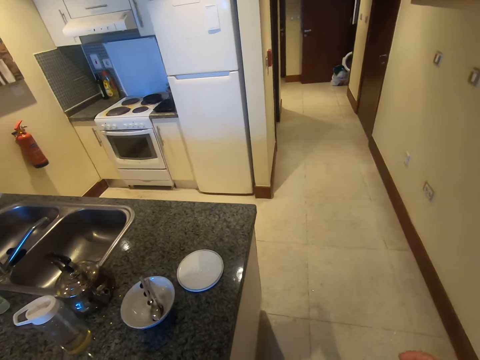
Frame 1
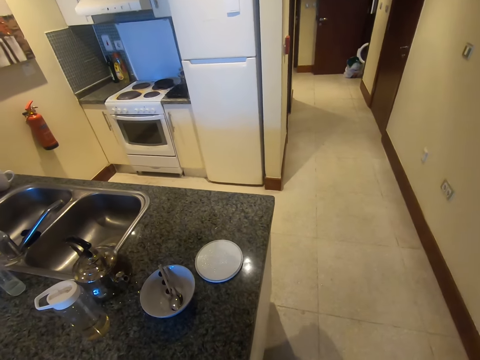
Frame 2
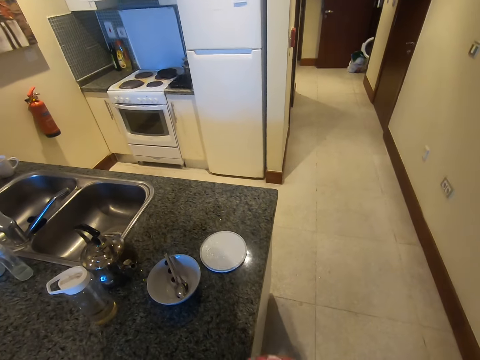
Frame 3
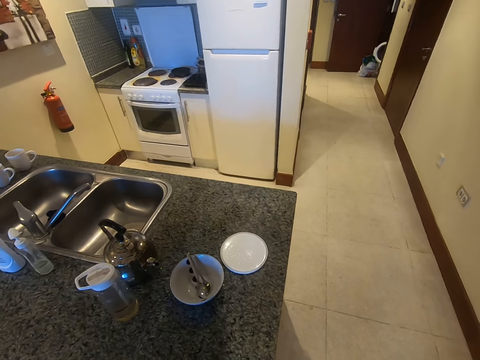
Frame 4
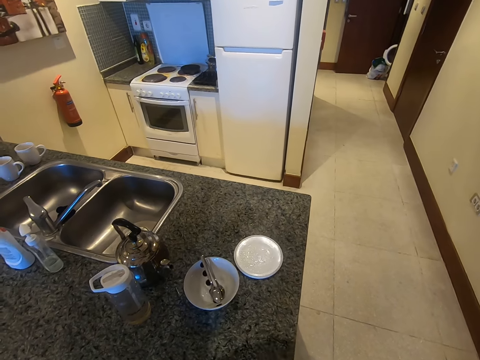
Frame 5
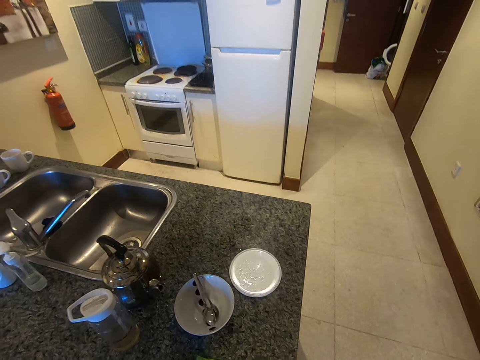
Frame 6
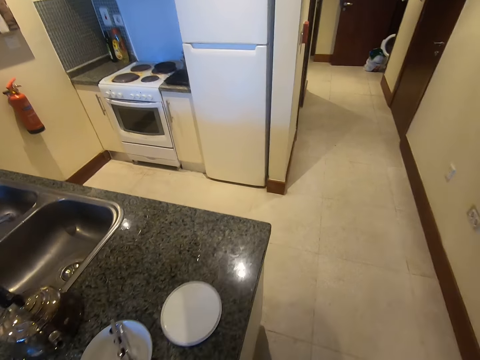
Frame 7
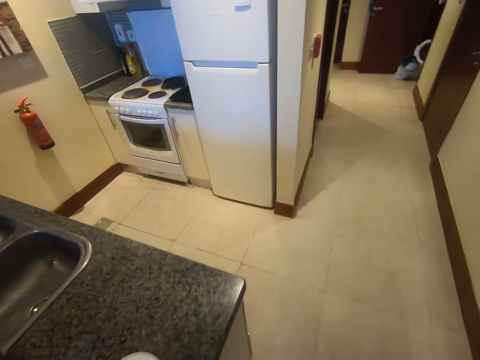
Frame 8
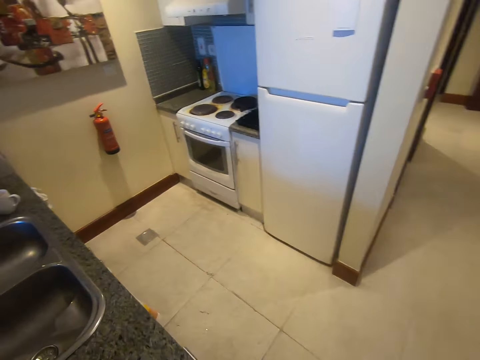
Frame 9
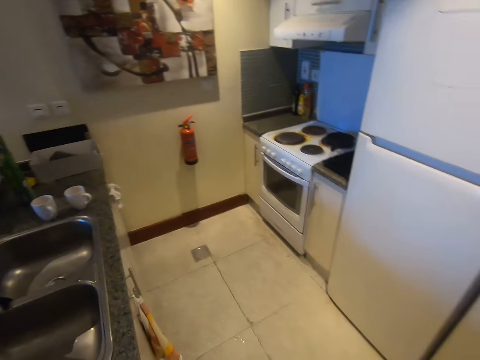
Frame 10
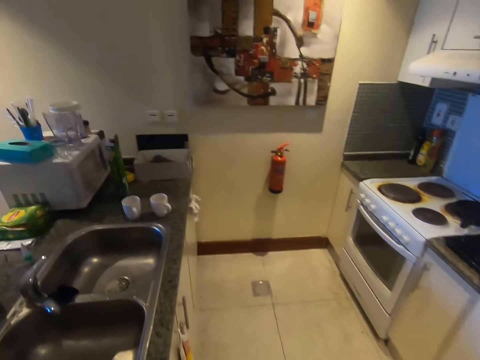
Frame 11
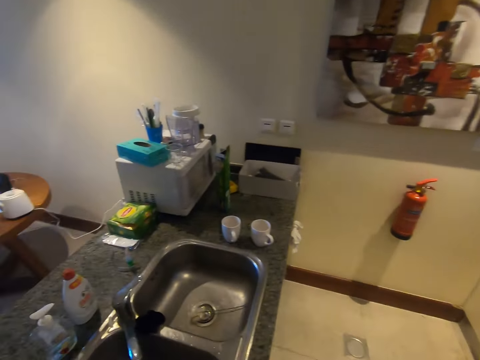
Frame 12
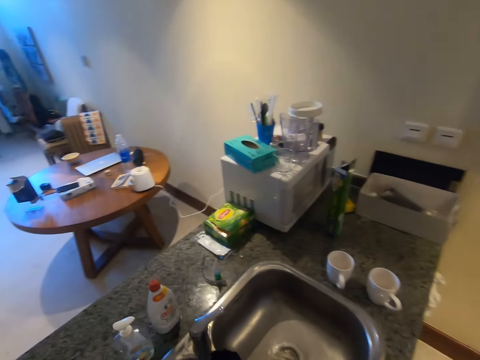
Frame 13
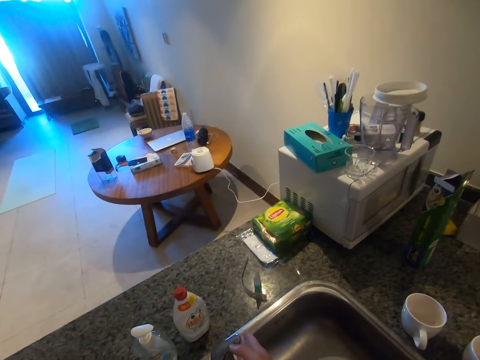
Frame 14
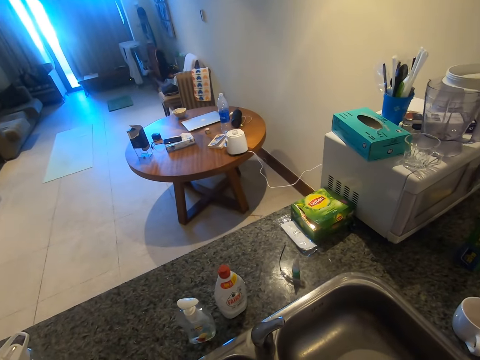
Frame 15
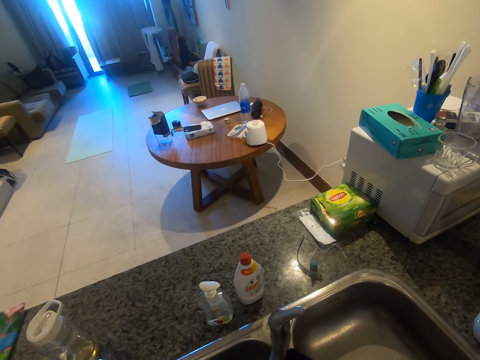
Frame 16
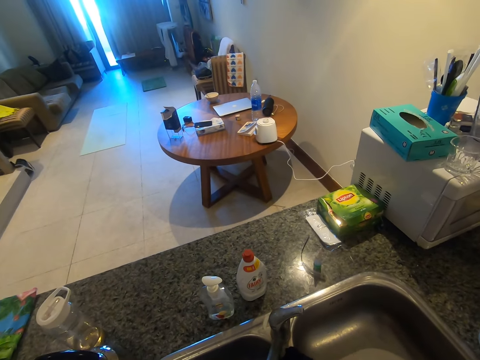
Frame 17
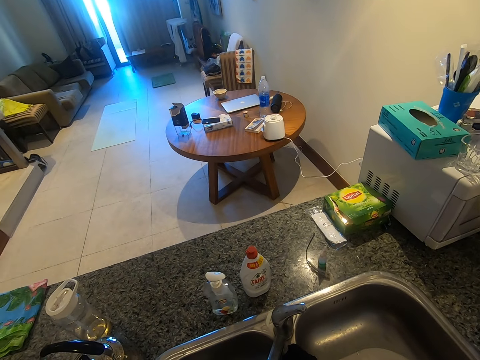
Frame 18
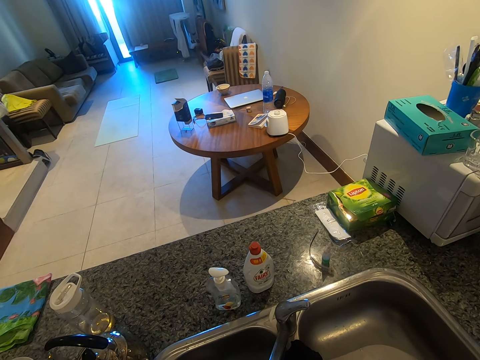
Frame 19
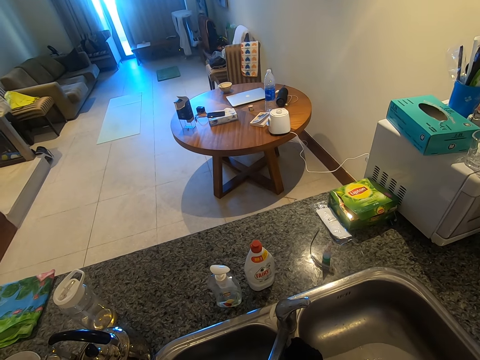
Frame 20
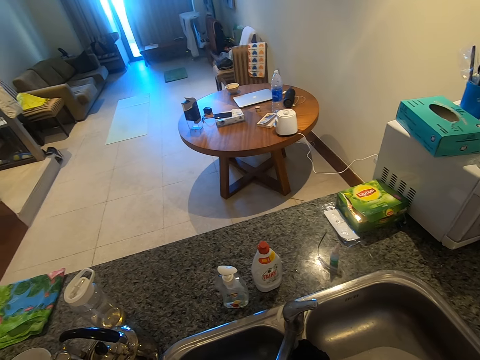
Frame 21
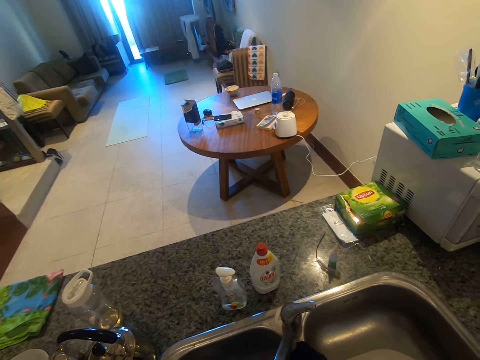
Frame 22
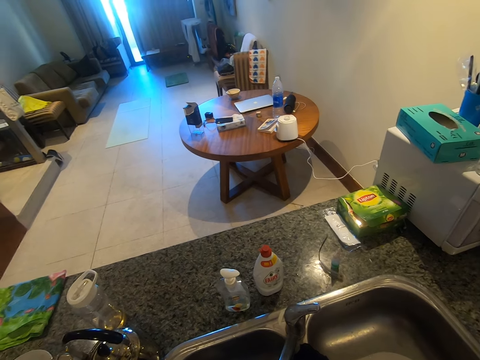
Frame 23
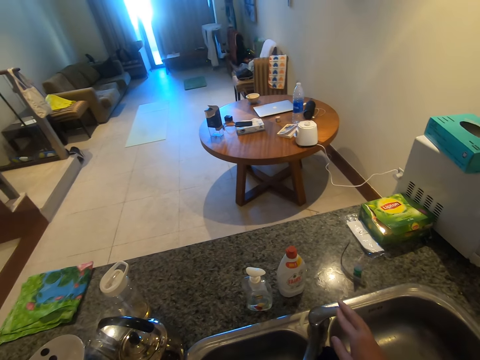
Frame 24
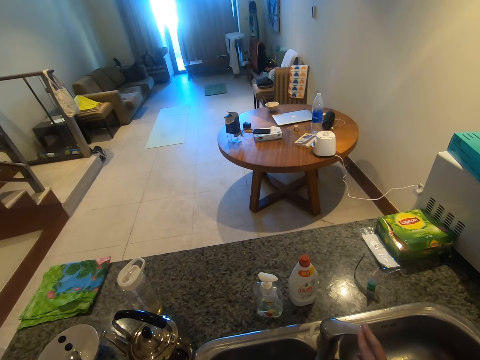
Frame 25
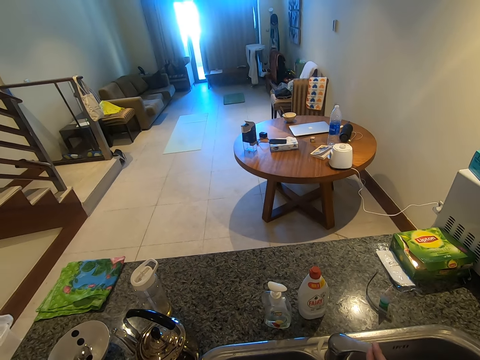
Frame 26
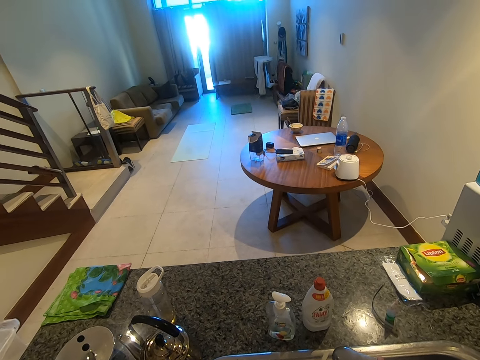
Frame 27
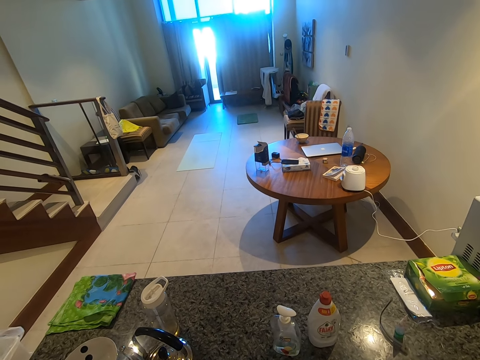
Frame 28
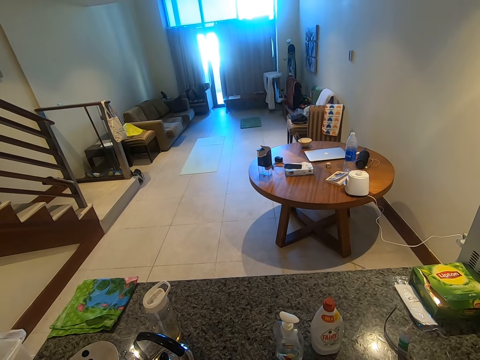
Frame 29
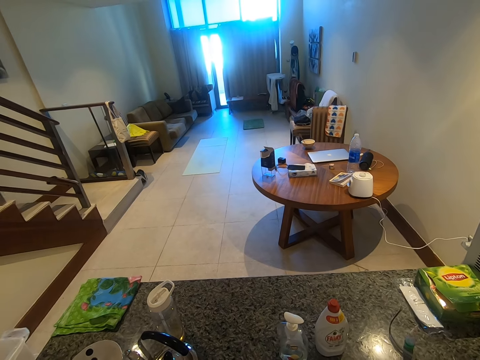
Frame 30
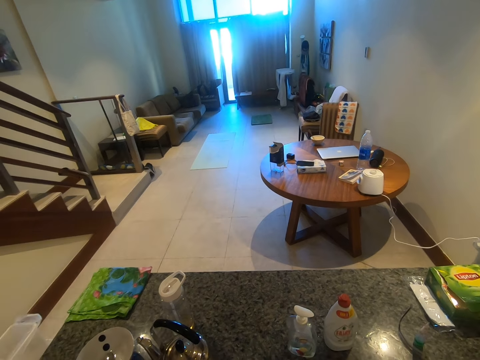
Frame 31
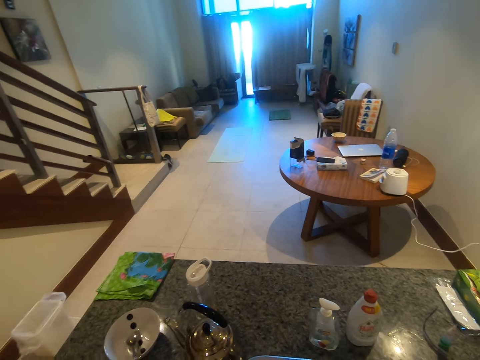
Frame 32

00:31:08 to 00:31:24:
The camera wearer takes a towel. He puts the towel on the table. He turns on the tap. He washes his hands. He turns off the tap.

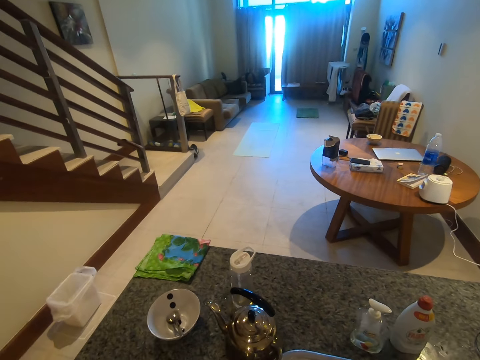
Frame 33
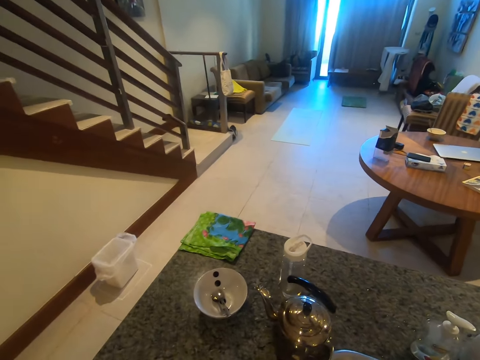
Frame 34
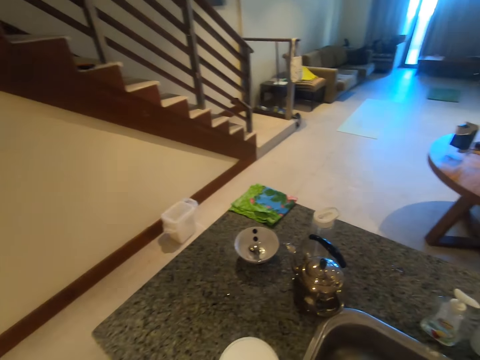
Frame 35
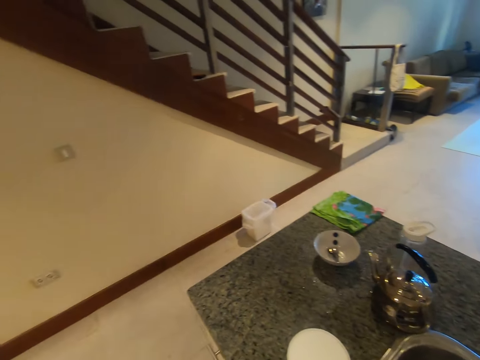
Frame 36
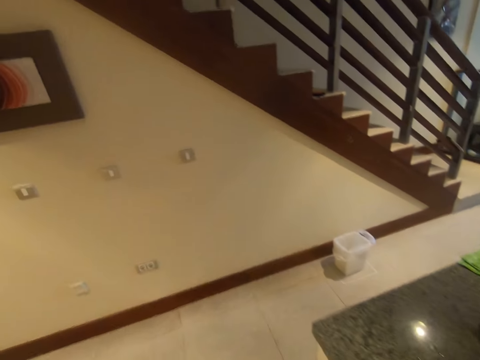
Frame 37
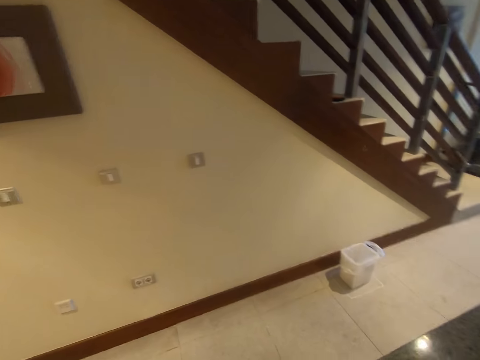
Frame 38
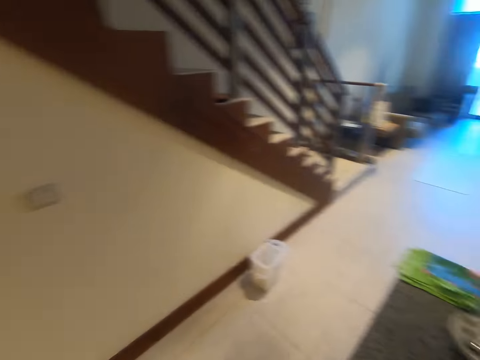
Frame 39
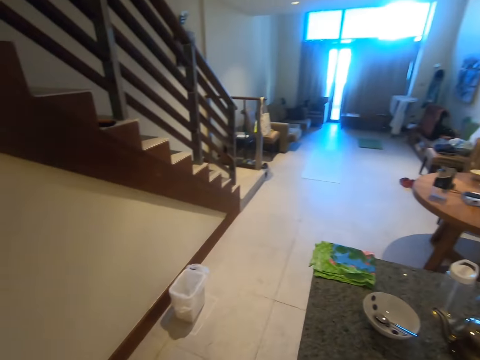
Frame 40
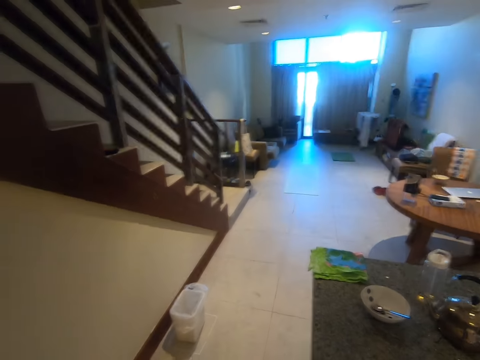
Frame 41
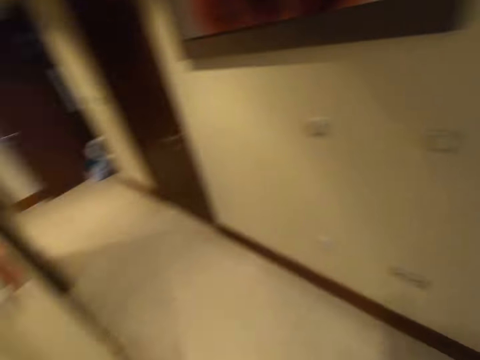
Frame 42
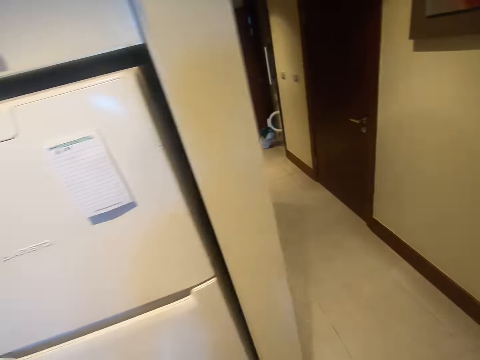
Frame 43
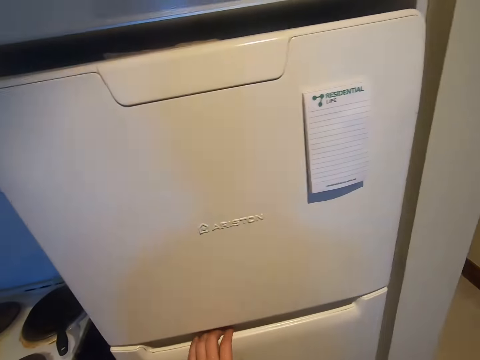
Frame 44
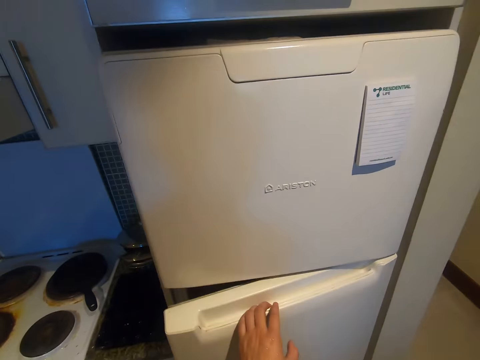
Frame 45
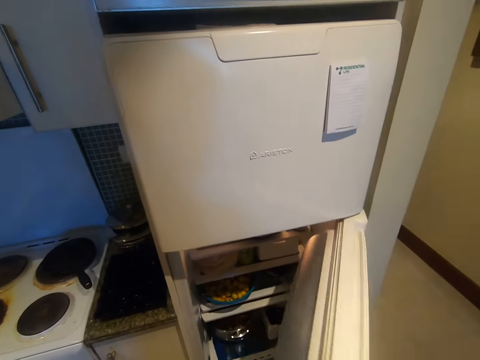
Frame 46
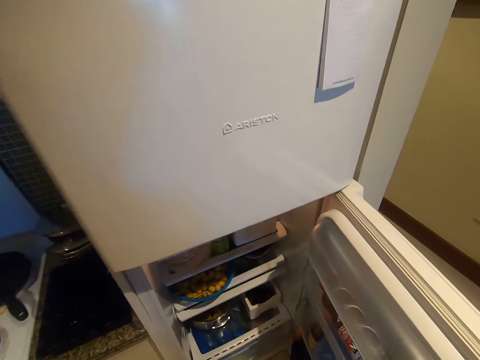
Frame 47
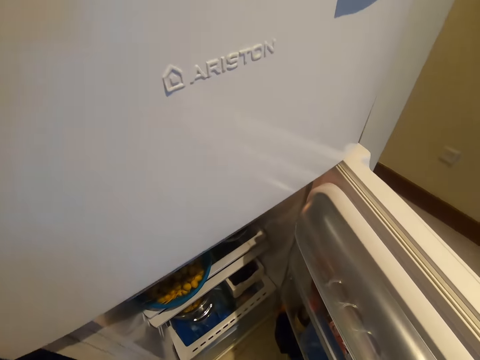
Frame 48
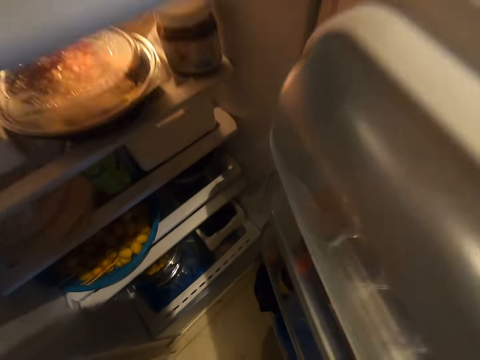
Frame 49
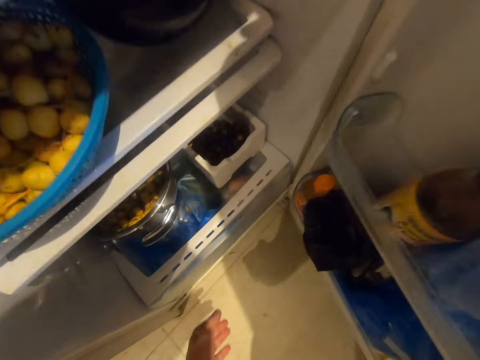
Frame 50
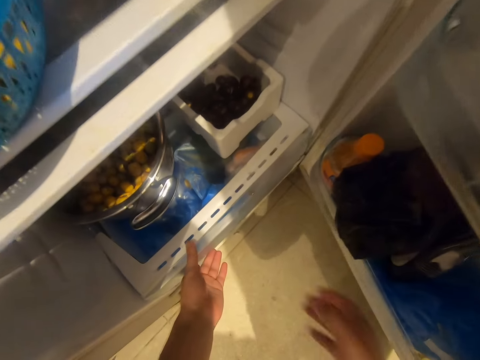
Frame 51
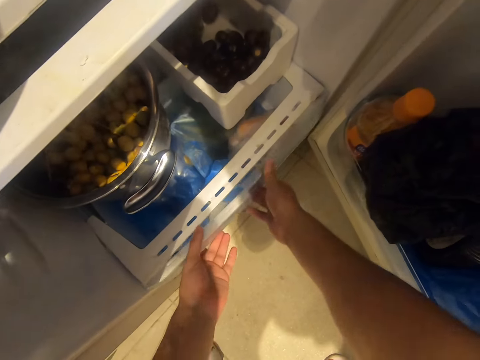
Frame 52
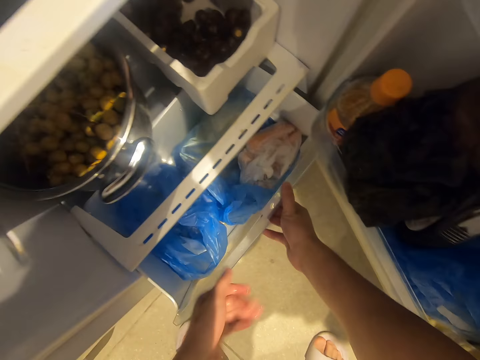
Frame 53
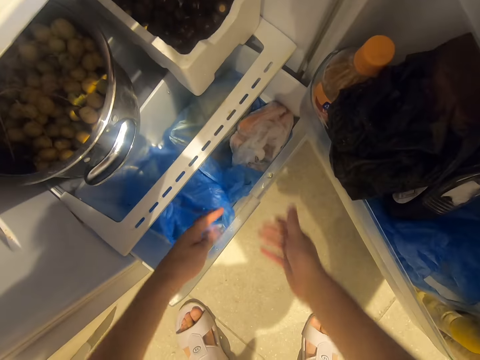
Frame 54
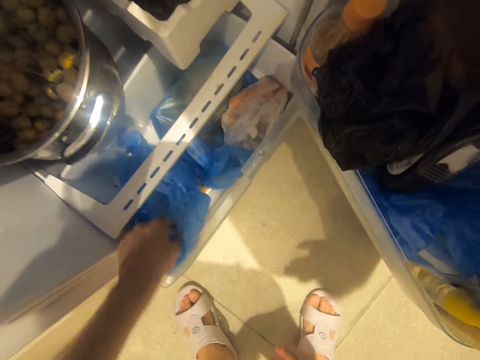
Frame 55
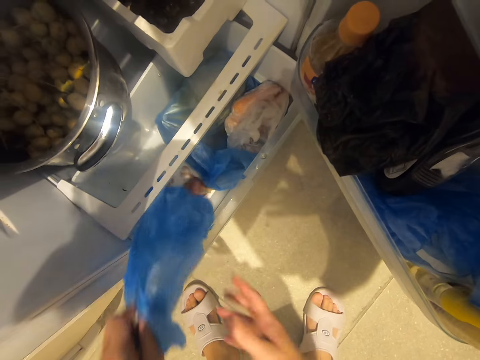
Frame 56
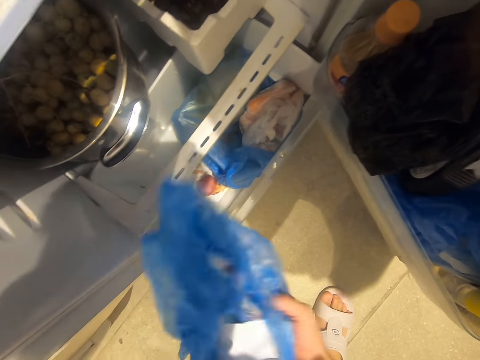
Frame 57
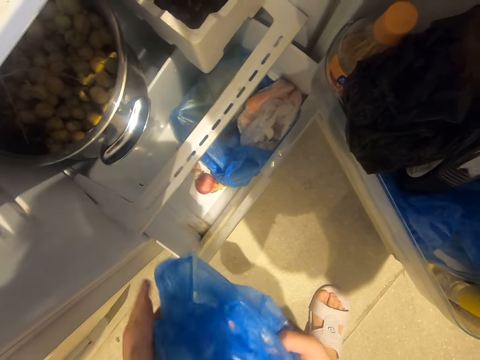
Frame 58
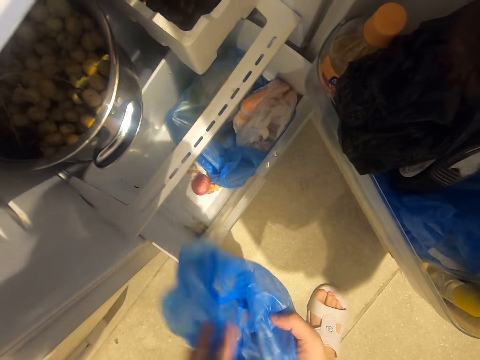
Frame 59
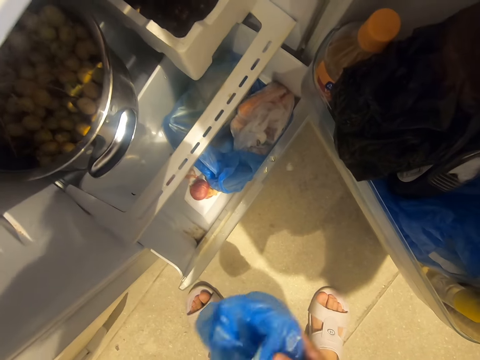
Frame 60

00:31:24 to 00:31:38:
The camera wearer walks around the room. They open the fridge. They open the fridge organizer. They pick up a polythene bag from the fridge.
